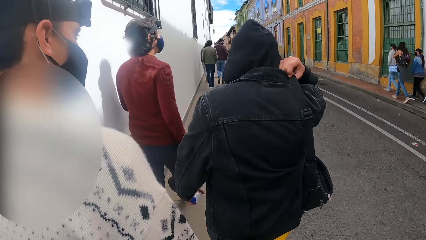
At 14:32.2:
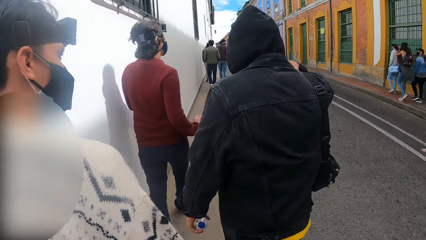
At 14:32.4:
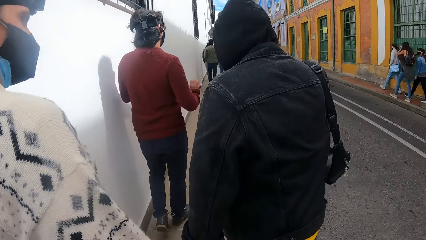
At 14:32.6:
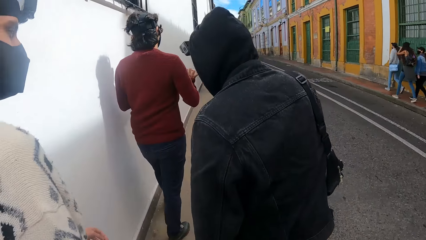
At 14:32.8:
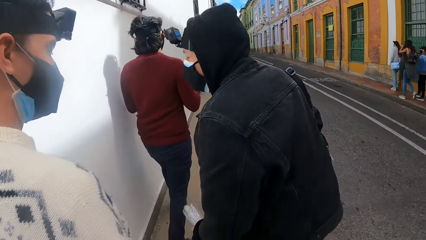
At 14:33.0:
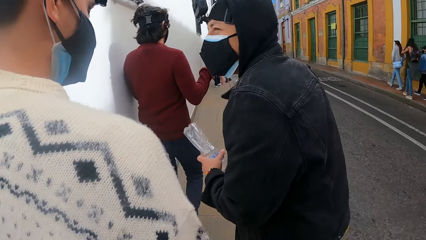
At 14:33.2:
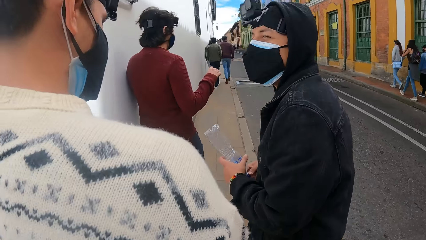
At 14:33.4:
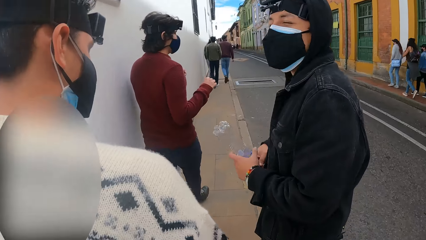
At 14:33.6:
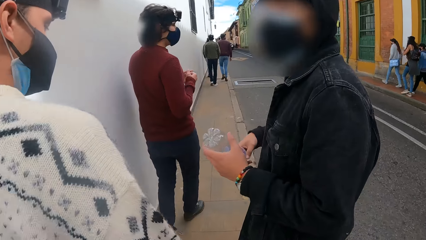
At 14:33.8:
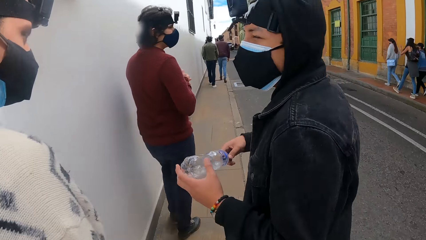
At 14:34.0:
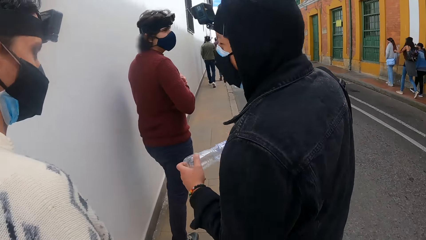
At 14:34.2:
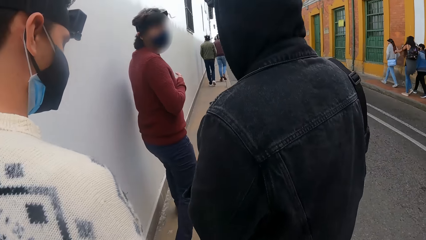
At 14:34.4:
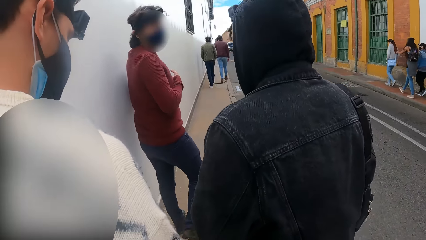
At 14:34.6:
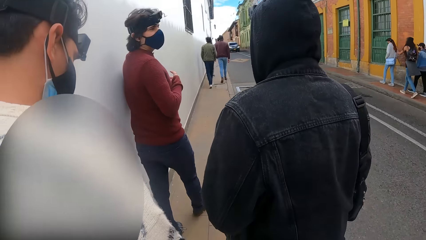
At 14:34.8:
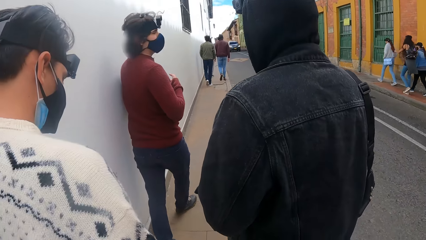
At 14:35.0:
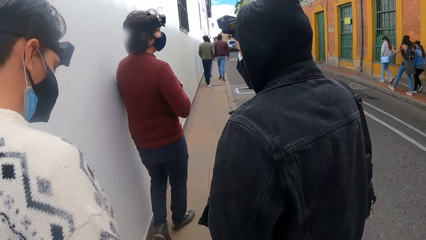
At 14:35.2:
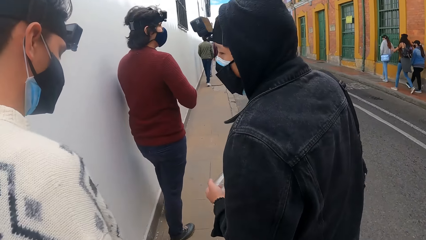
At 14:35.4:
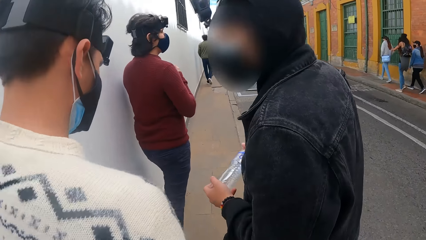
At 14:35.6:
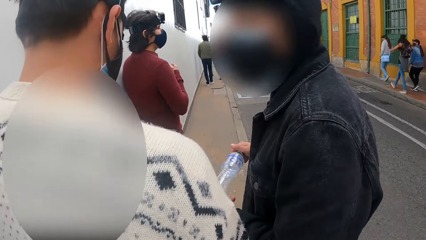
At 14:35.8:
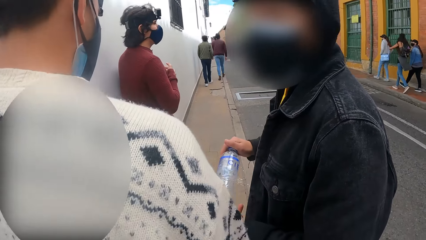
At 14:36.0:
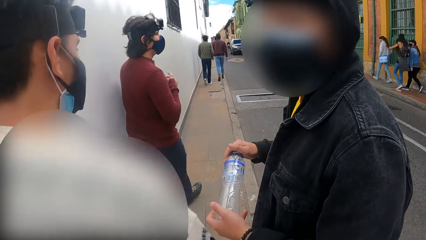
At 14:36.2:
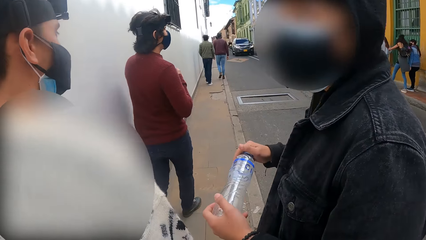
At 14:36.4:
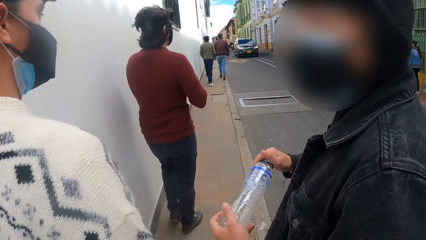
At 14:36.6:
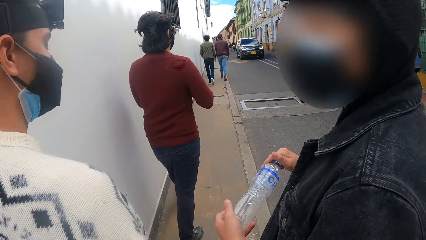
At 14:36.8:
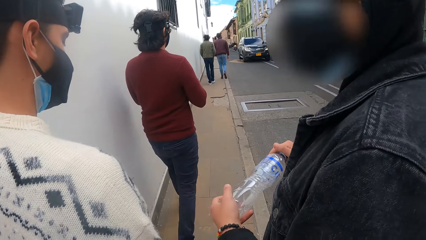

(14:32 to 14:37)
The man adjusts the bag around his shoulder with his right hand.

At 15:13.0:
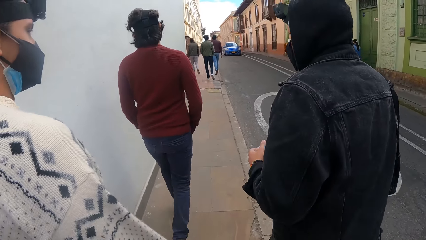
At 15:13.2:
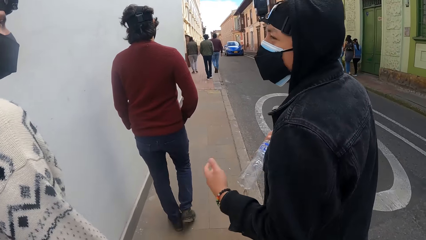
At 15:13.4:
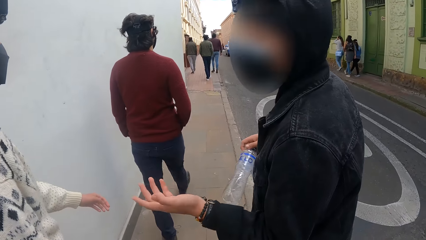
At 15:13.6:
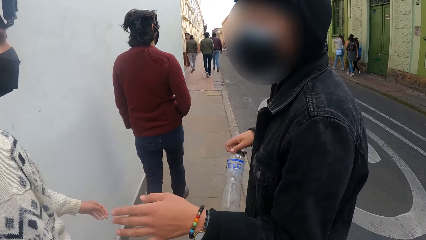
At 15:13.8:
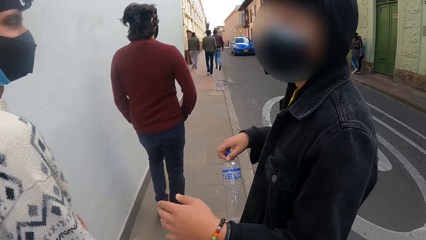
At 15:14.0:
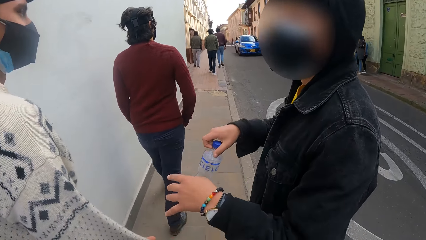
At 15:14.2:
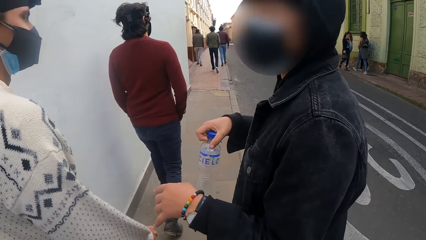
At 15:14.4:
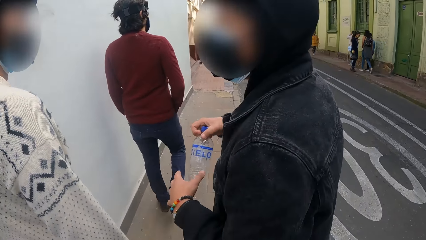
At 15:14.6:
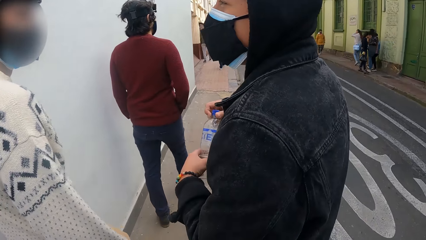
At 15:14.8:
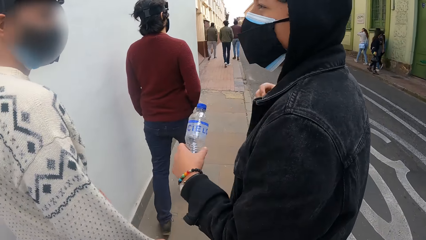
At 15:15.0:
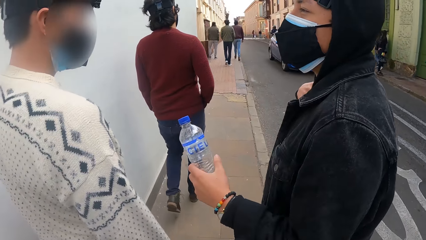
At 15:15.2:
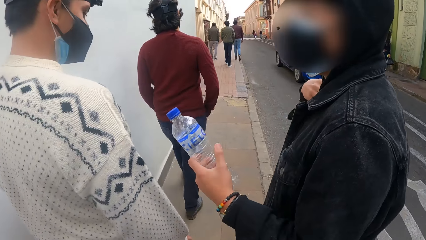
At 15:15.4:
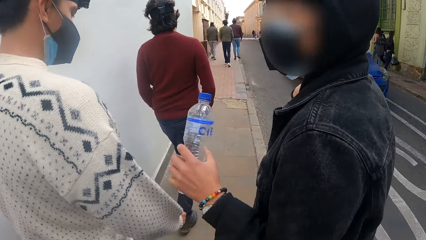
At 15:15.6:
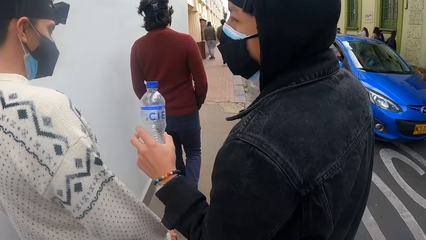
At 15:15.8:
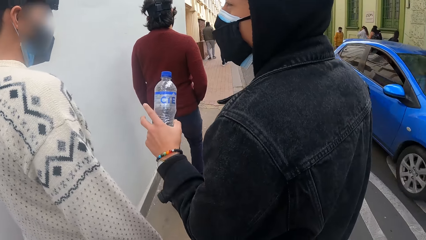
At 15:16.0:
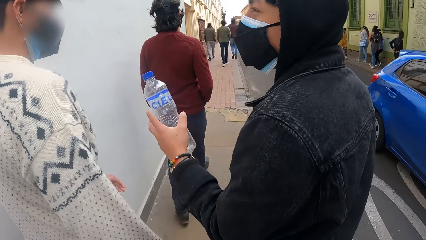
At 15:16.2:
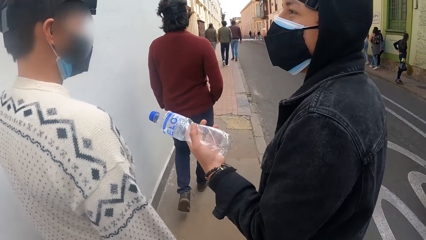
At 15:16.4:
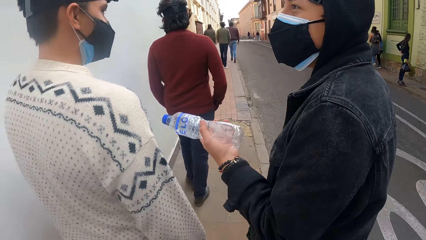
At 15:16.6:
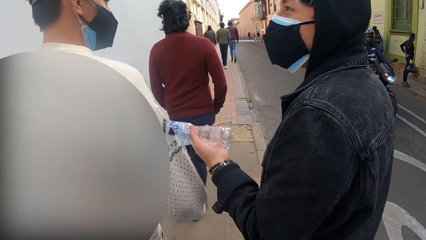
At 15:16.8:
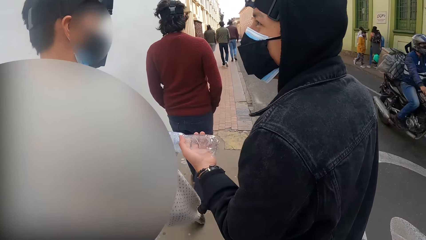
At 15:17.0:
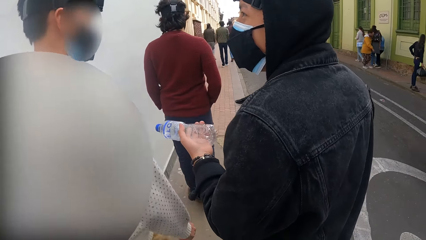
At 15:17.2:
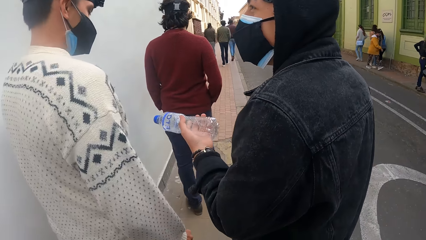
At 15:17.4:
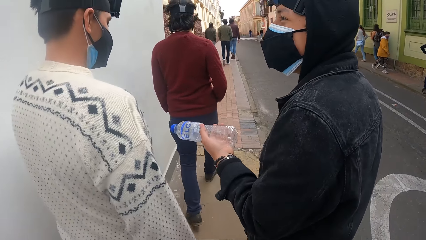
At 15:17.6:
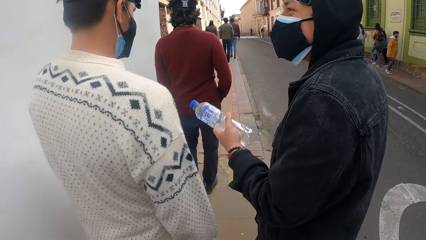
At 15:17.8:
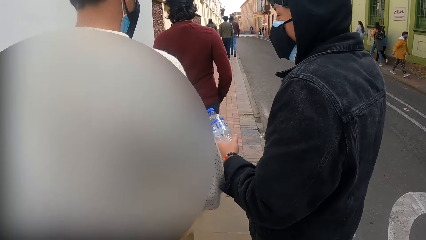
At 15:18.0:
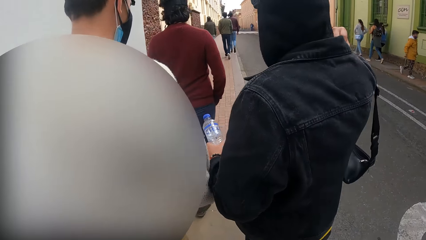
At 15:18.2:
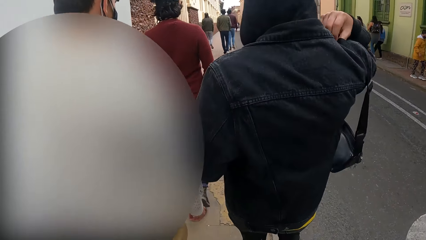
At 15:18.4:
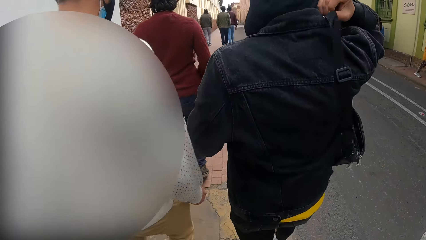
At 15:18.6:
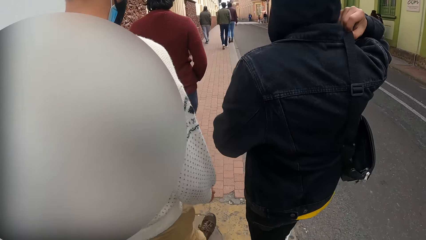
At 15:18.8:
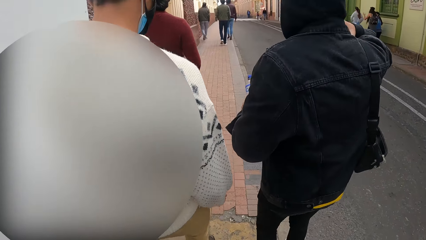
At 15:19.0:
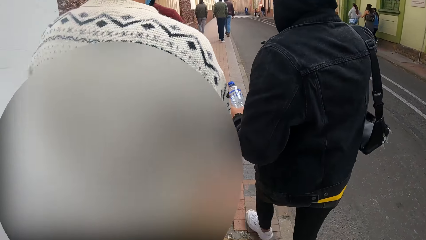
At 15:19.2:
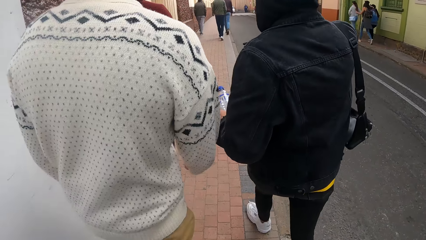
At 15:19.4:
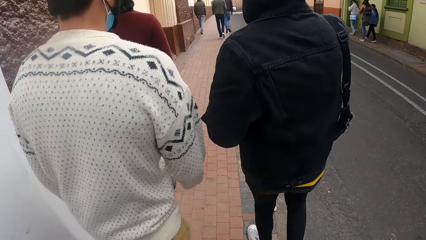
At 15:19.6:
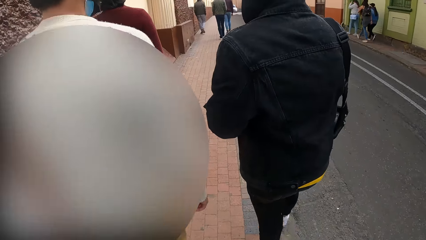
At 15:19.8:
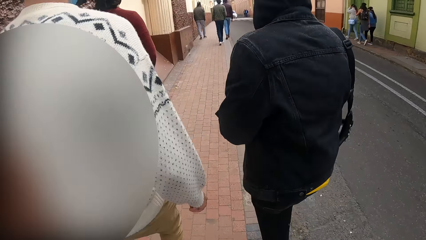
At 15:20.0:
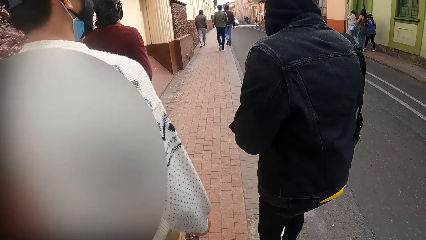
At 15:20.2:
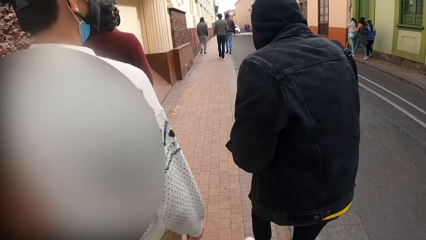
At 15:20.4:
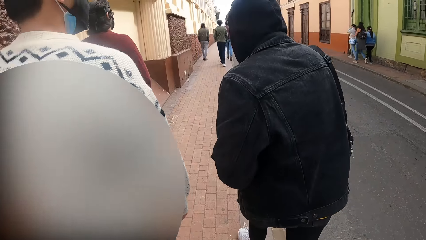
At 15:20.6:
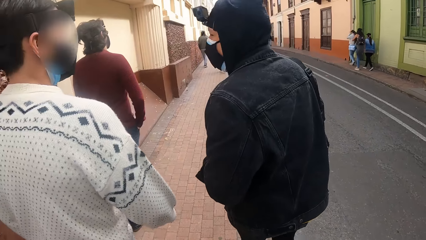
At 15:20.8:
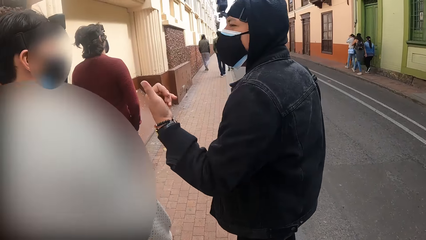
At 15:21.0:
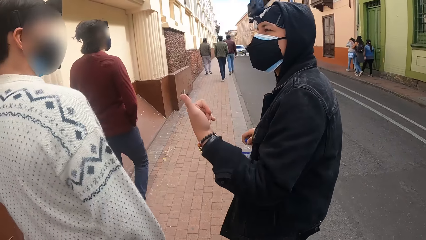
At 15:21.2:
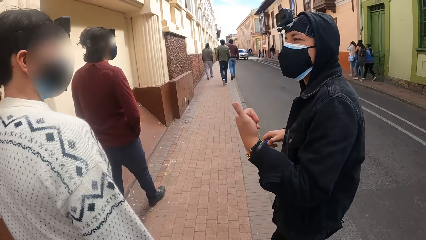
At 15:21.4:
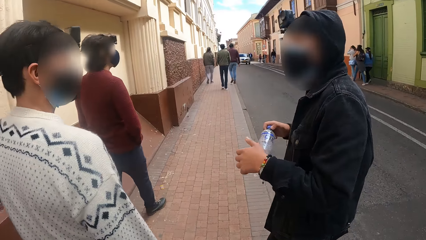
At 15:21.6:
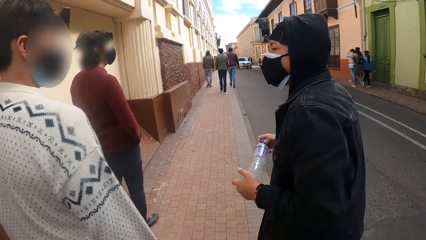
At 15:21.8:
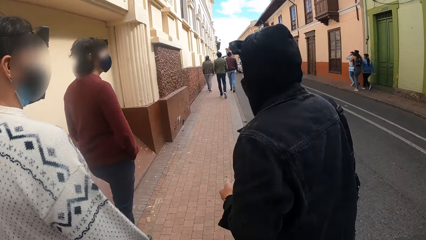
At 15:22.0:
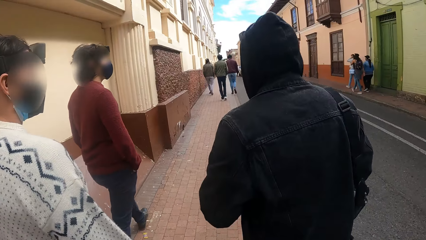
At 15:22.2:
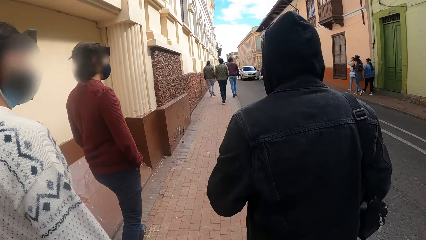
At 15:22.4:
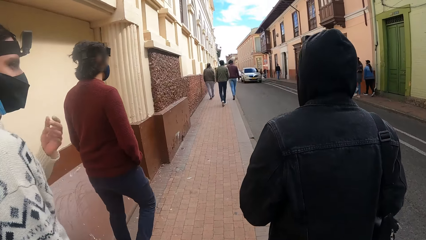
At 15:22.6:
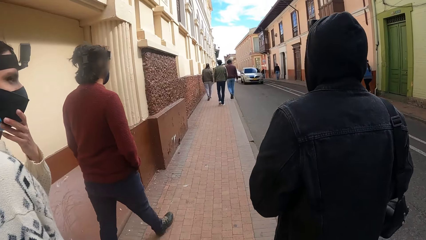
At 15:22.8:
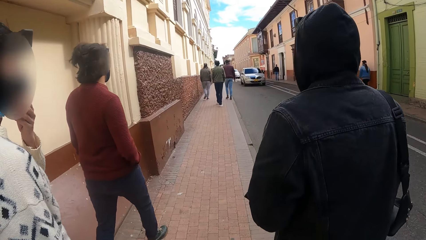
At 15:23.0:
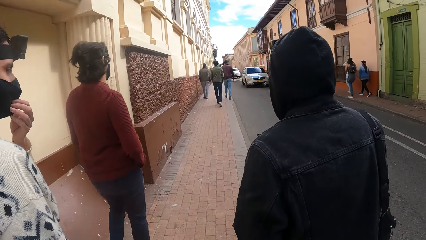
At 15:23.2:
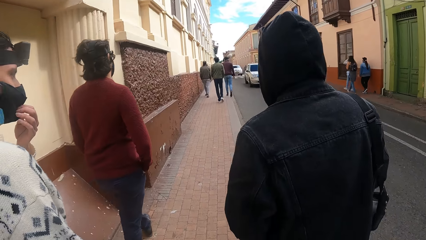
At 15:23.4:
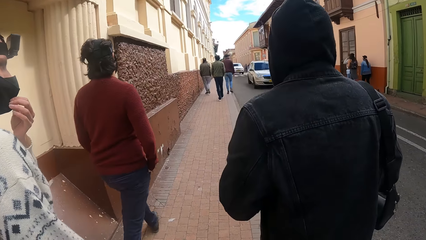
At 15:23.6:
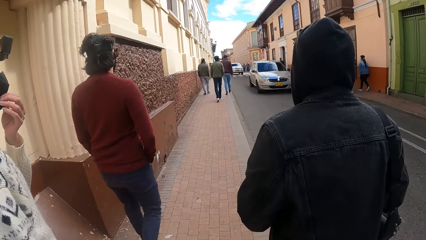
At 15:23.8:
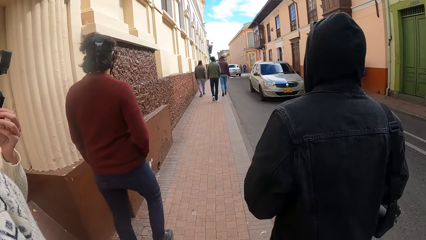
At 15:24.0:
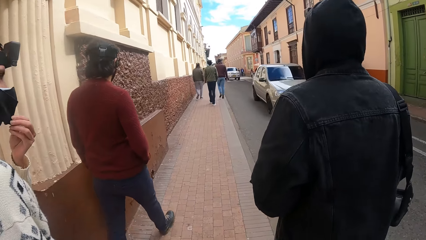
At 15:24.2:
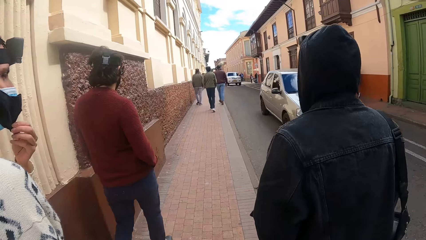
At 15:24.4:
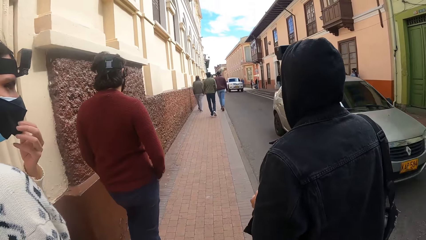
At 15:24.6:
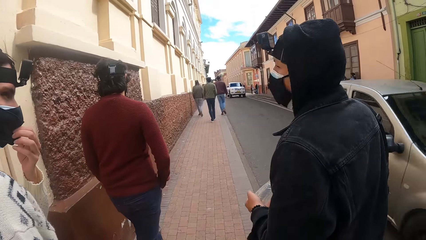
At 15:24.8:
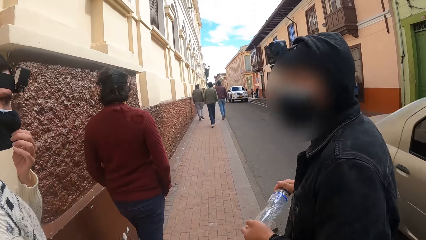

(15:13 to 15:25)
The man switches the bottle in his right hand to his left hand. The man adjusts the bag around his shoulder with his right hand. Another man touches the face mask on his face with his left hand.
